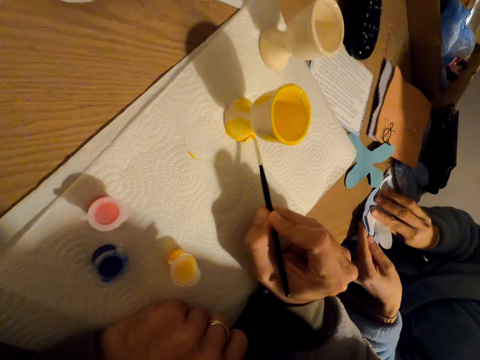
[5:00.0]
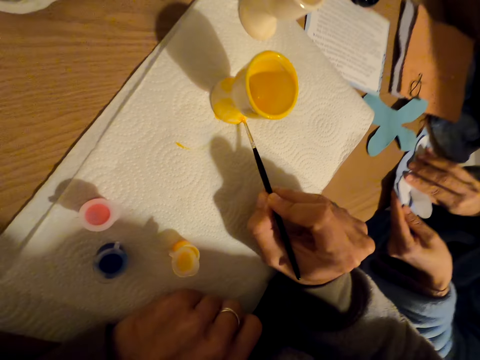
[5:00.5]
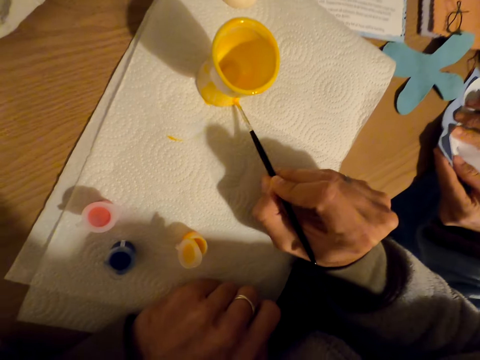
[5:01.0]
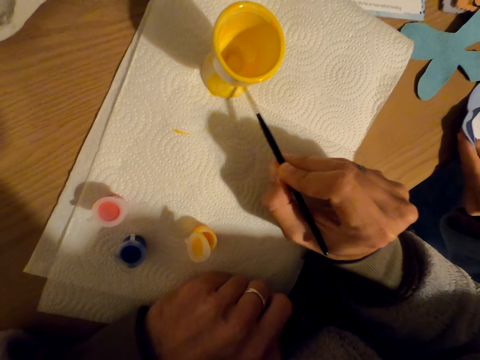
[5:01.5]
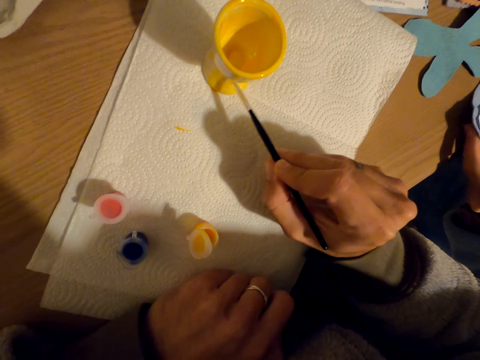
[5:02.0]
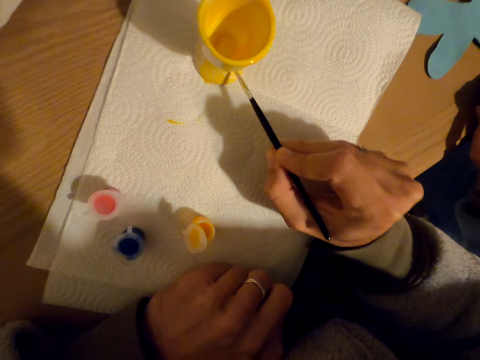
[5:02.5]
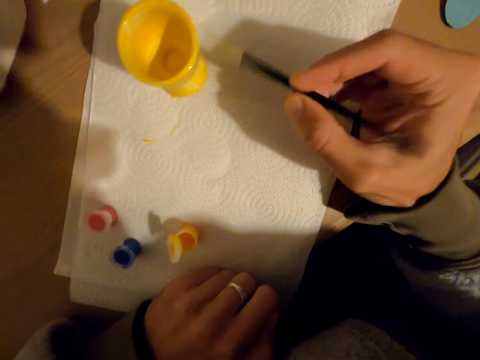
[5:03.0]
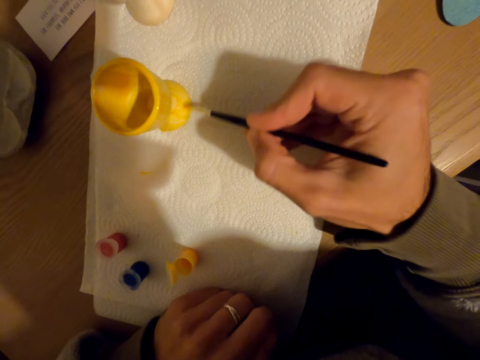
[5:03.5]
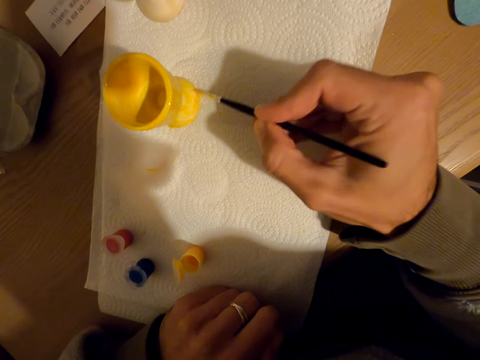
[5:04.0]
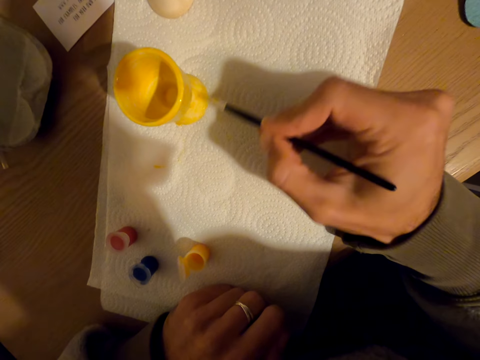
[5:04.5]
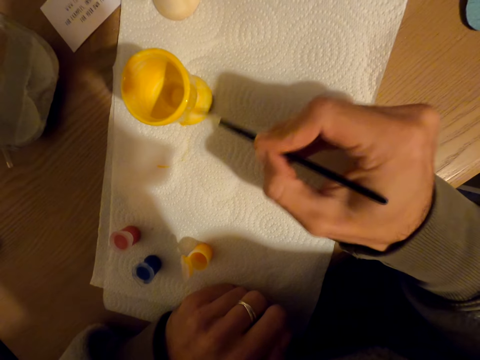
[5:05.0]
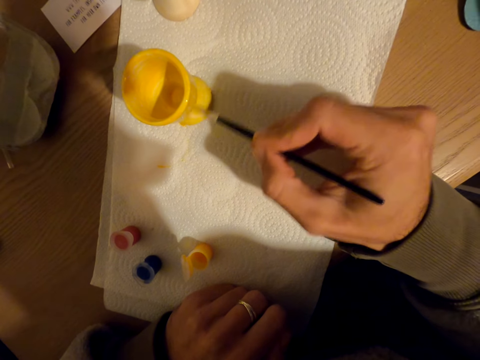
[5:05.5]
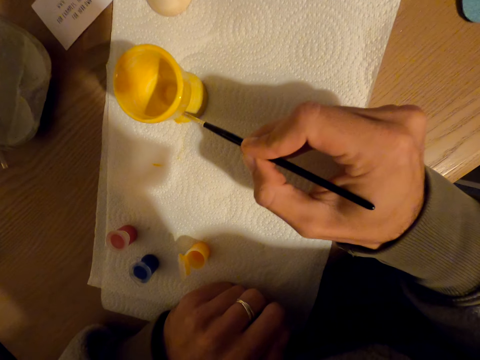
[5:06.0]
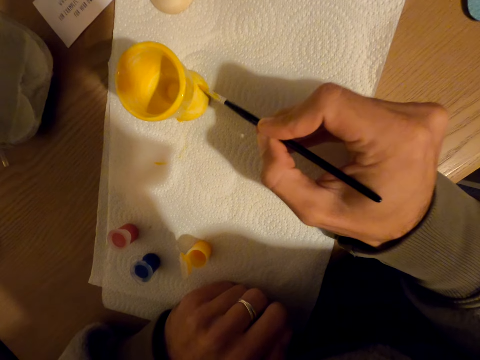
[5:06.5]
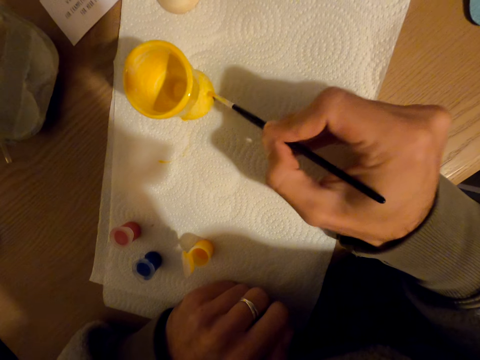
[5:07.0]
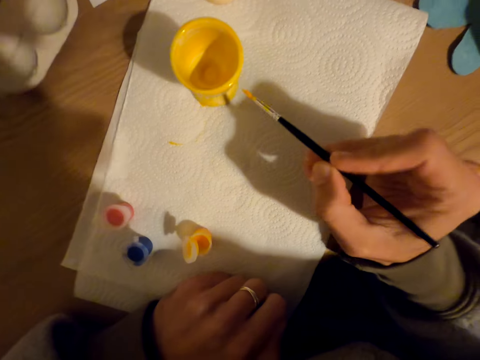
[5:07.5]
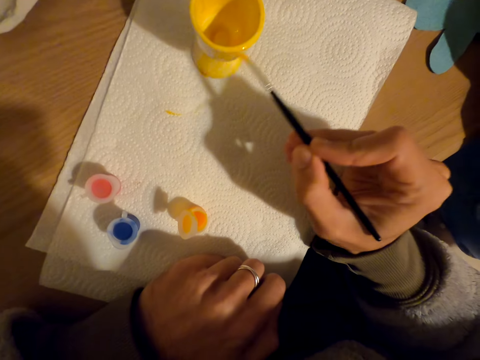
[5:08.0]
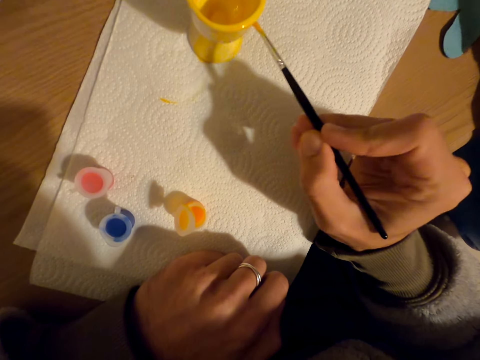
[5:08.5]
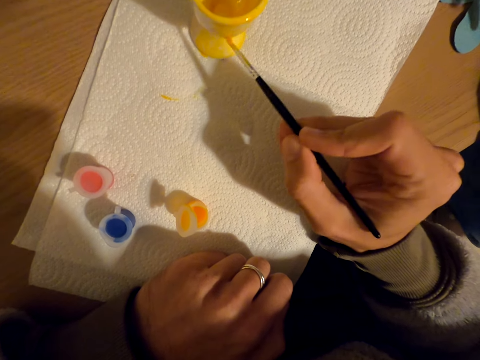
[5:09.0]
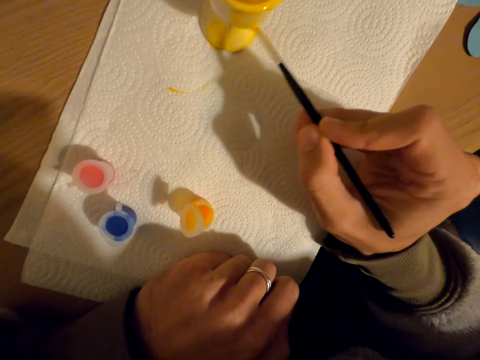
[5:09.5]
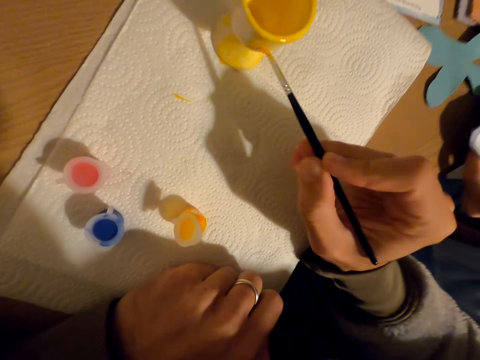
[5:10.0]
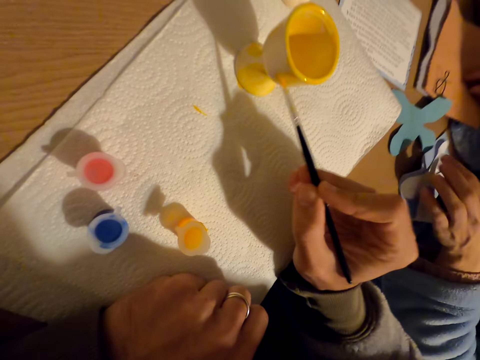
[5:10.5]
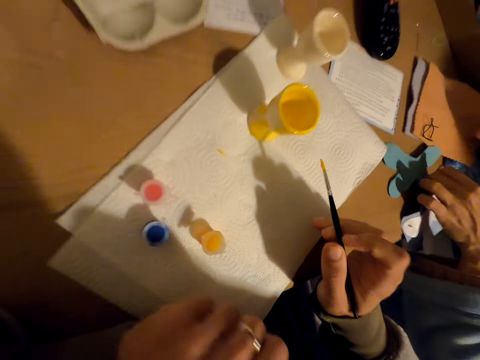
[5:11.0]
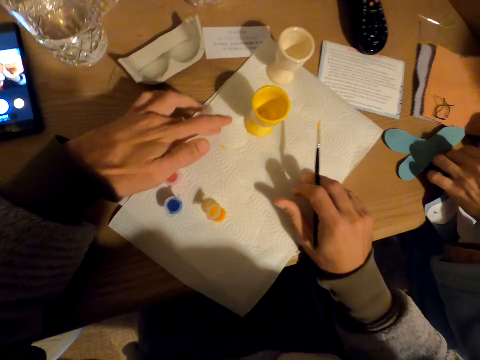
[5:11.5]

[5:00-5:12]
A person folds something. The camera wearer paints the molded cup with a paint brush.

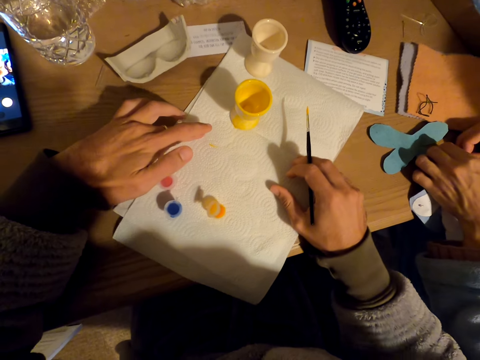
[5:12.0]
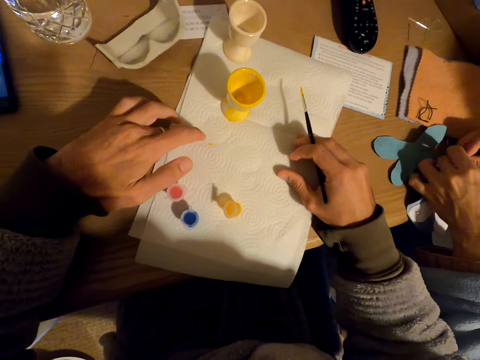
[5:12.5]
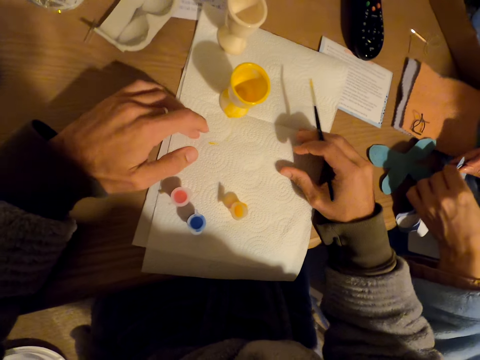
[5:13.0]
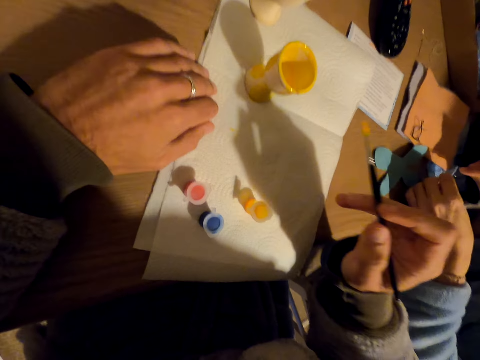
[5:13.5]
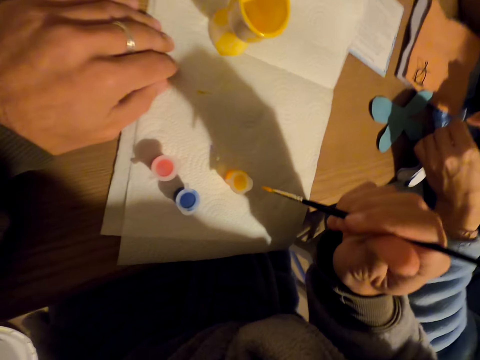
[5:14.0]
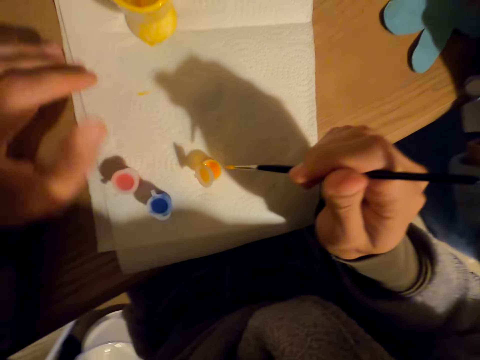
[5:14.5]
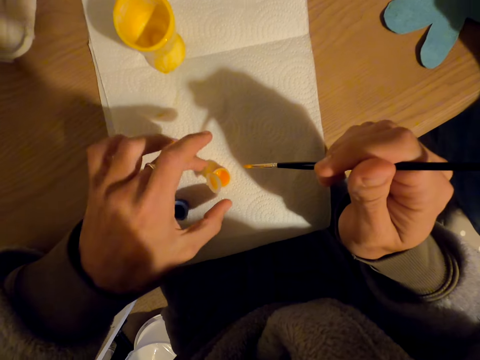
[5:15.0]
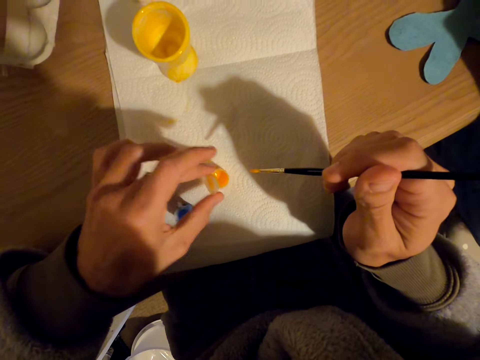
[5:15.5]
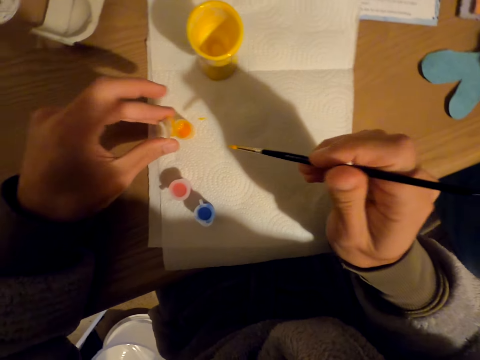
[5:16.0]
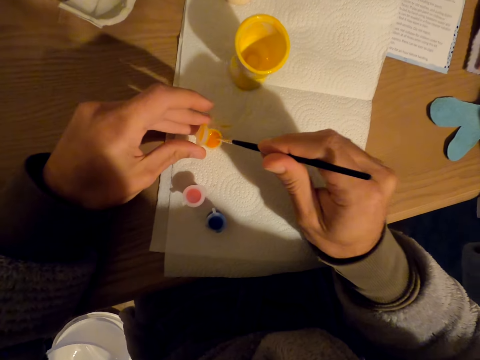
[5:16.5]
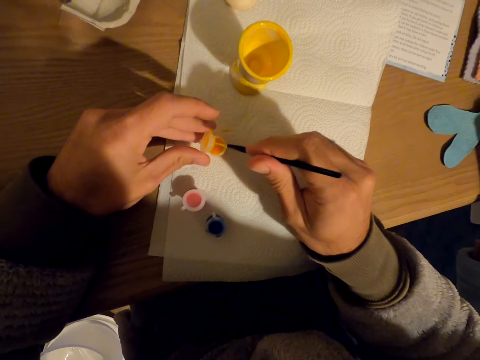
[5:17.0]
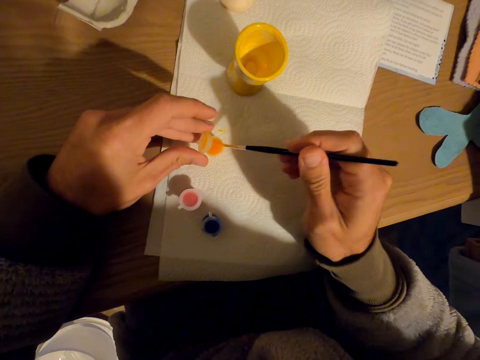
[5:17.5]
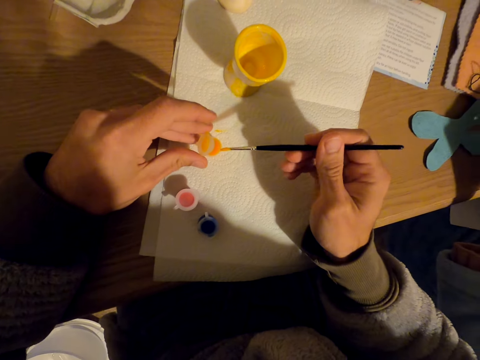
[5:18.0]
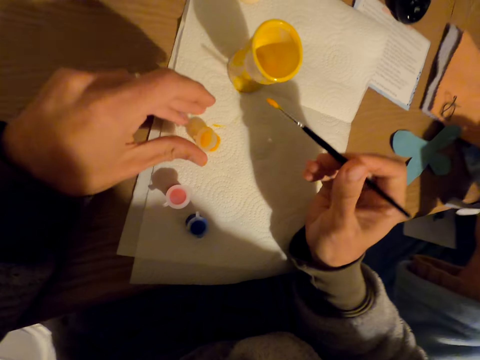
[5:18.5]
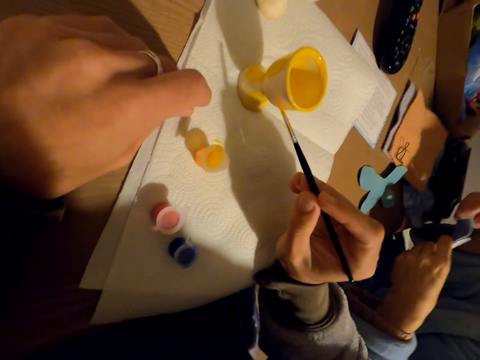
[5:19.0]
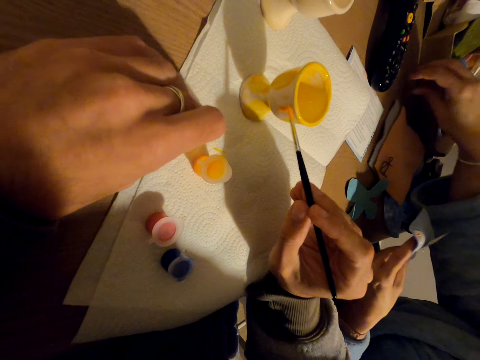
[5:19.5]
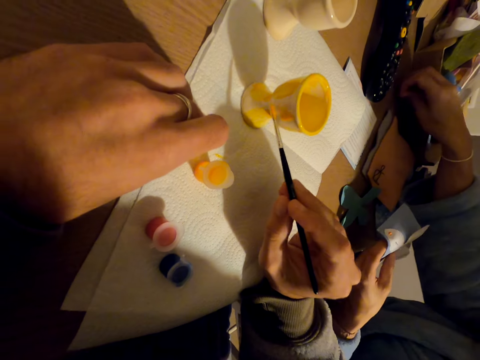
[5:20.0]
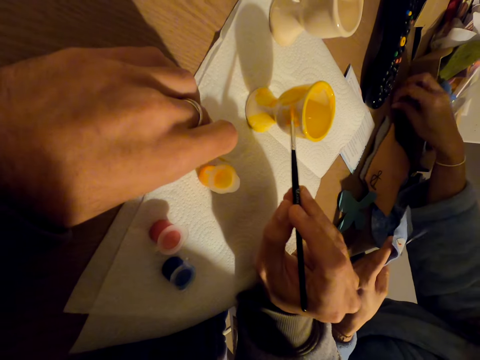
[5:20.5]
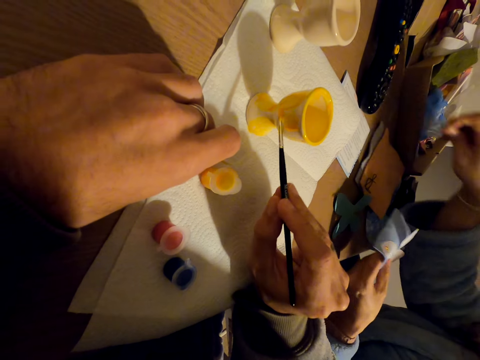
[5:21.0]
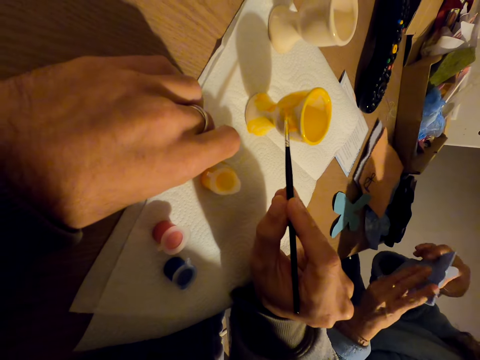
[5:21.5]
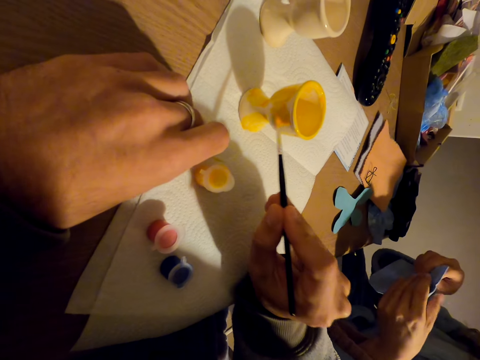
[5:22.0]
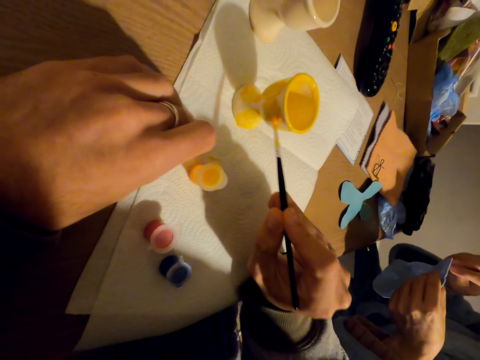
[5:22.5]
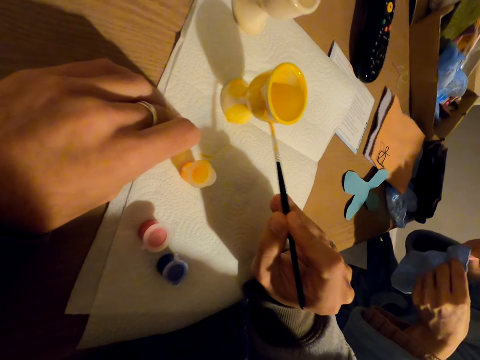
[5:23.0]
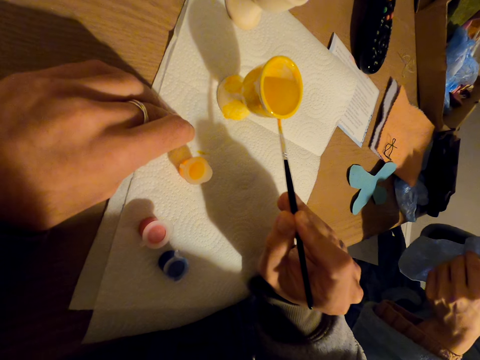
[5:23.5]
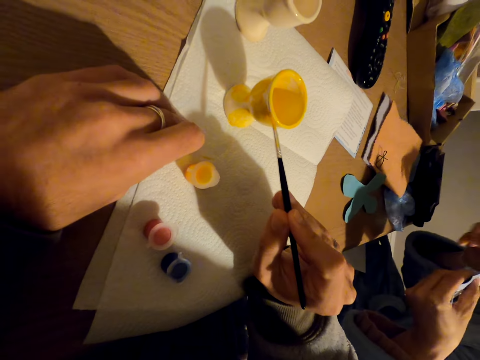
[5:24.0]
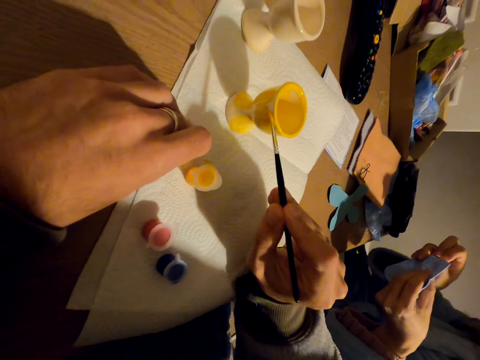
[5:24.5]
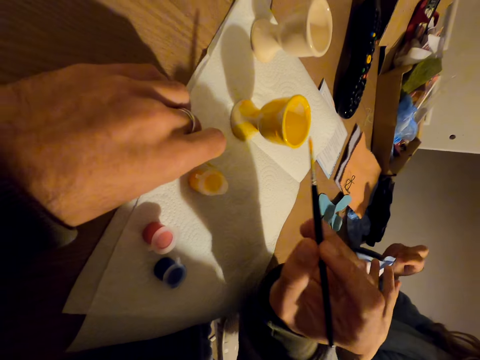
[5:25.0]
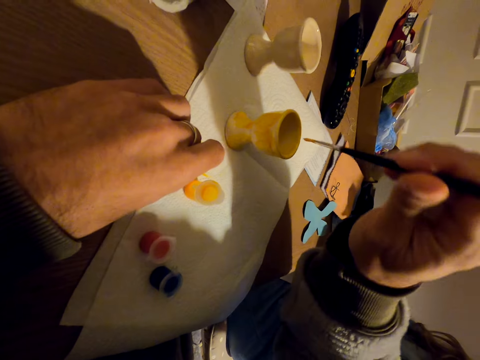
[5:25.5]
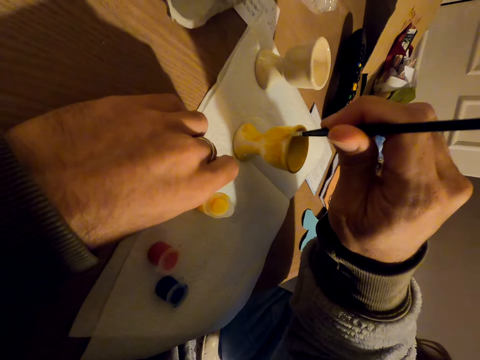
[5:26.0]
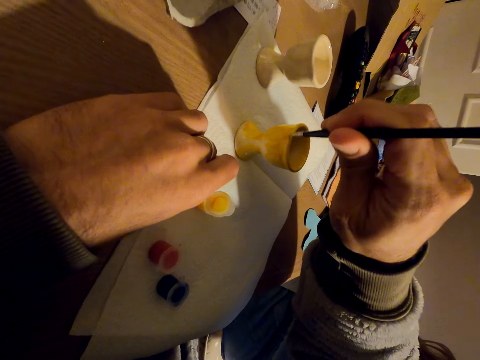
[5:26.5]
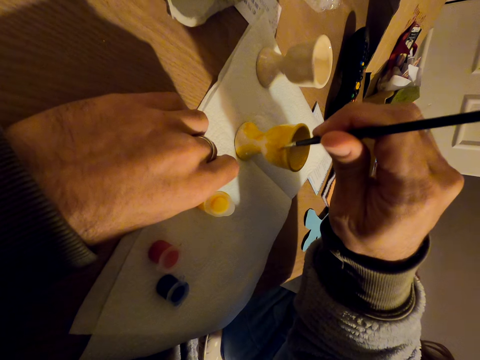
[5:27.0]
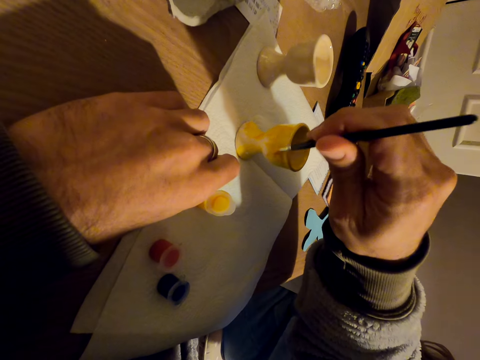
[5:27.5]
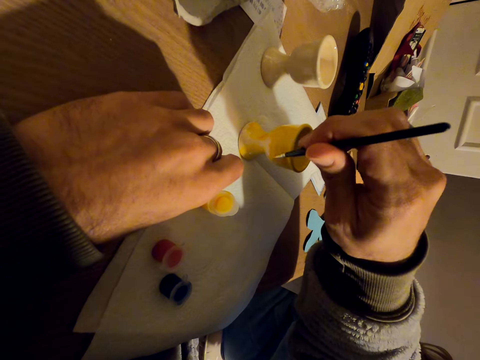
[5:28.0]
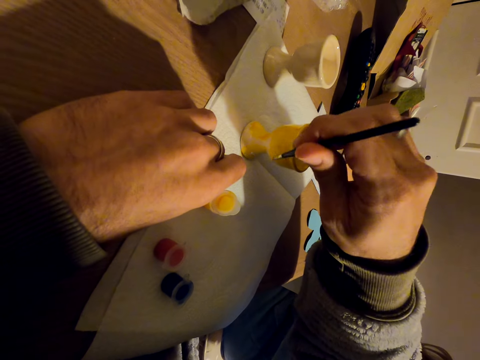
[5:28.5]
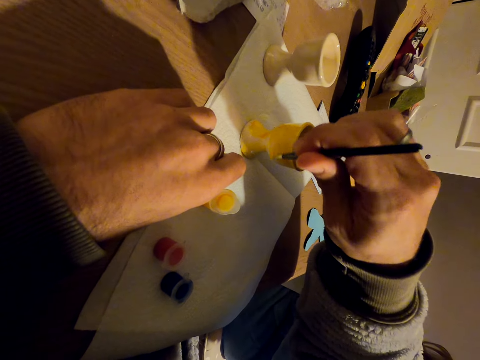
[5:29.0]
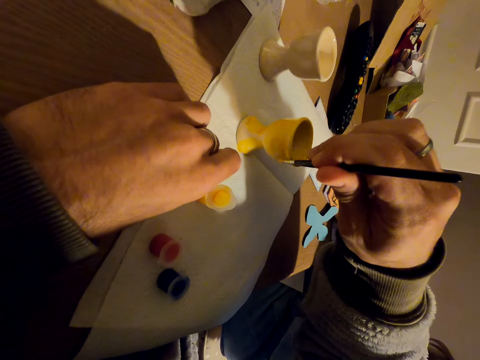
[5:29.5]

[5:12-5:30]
The camera wearer moves the painting mat. They turn the napkin. They dip the brush in the paint. They displace the paint container. They dip the brush into the paint. They paint the molded cup with the brush. A person picks up something. The camera wearer paints the molded cup with the brush.
